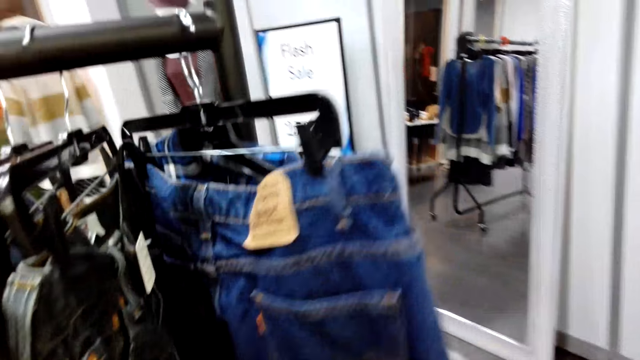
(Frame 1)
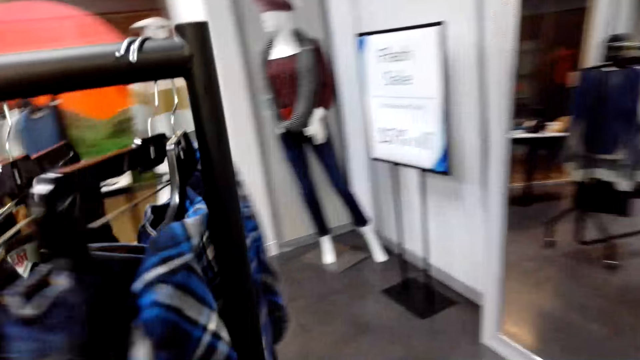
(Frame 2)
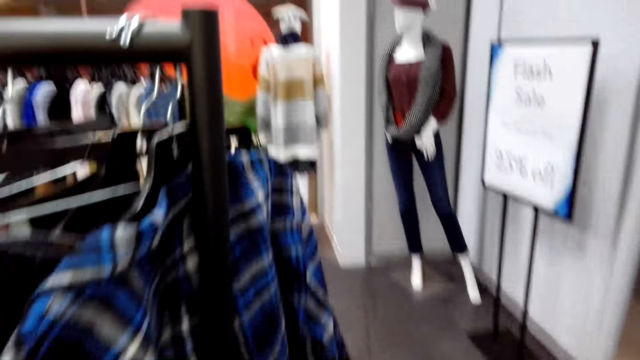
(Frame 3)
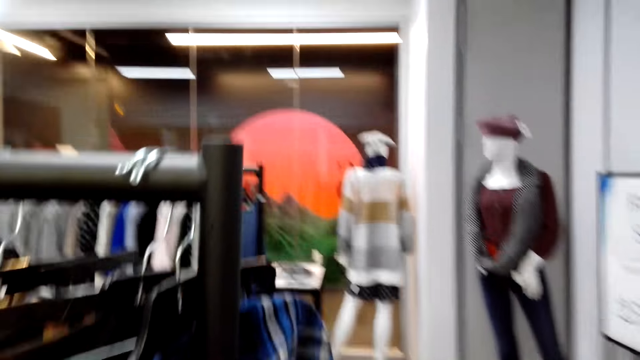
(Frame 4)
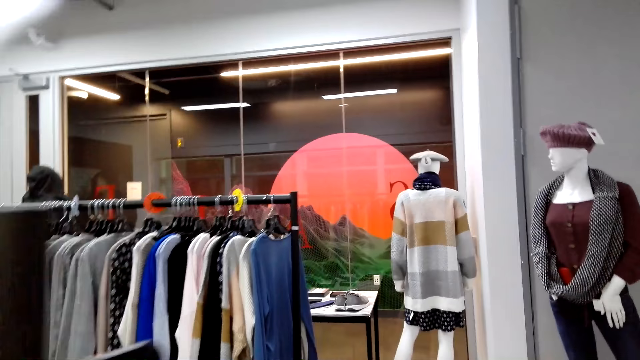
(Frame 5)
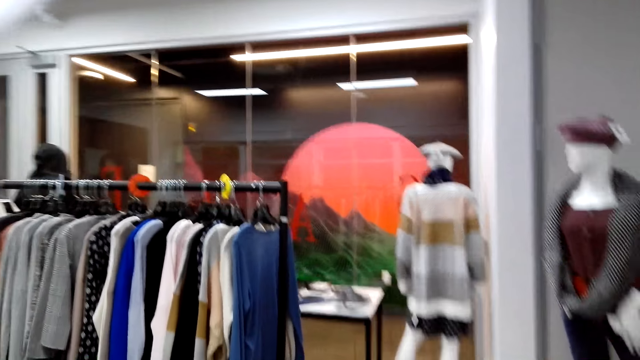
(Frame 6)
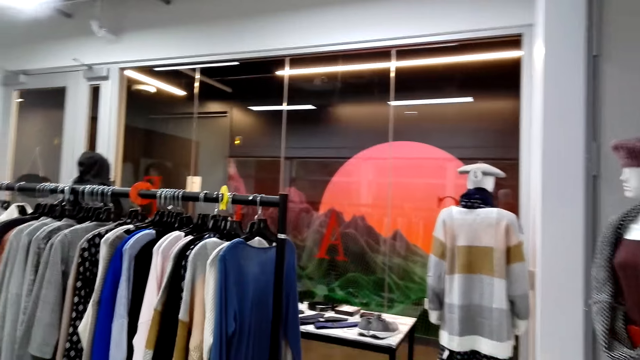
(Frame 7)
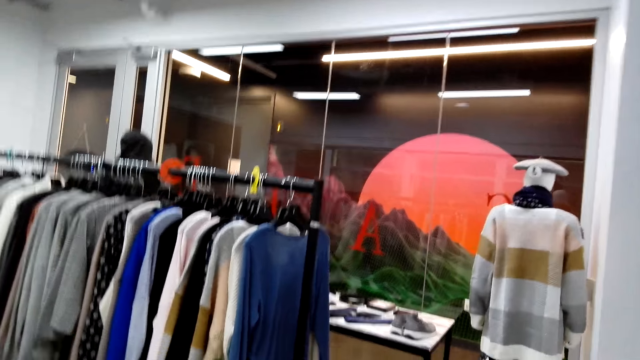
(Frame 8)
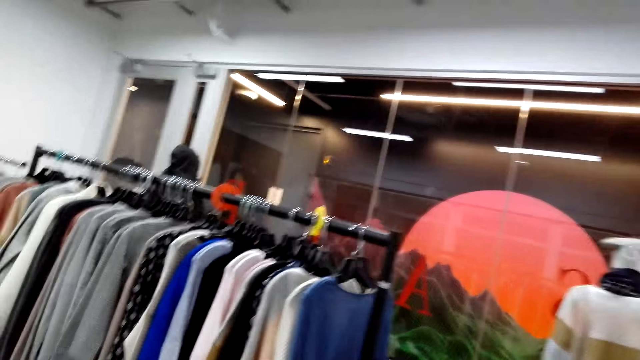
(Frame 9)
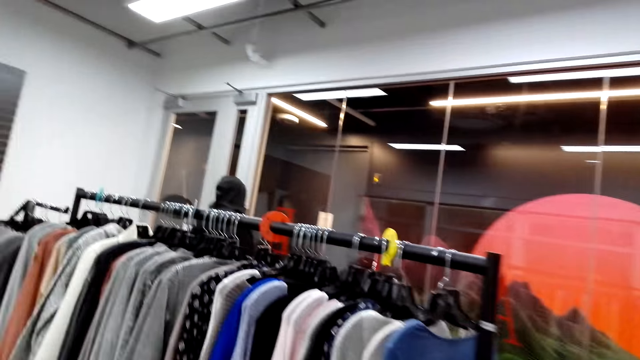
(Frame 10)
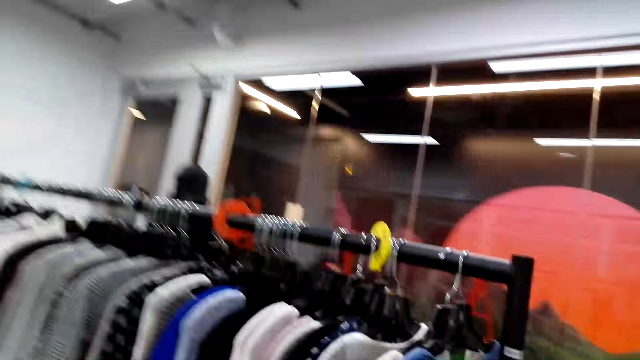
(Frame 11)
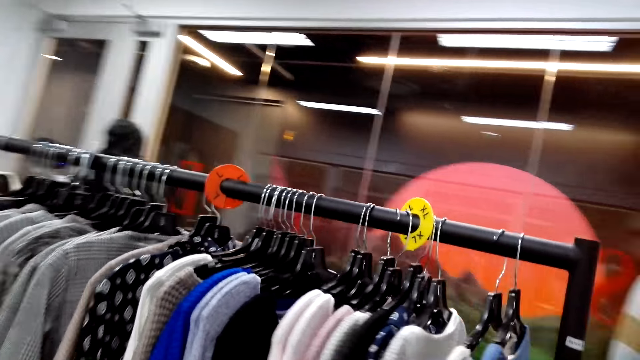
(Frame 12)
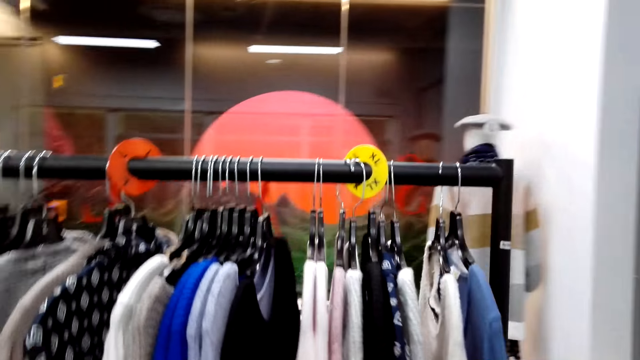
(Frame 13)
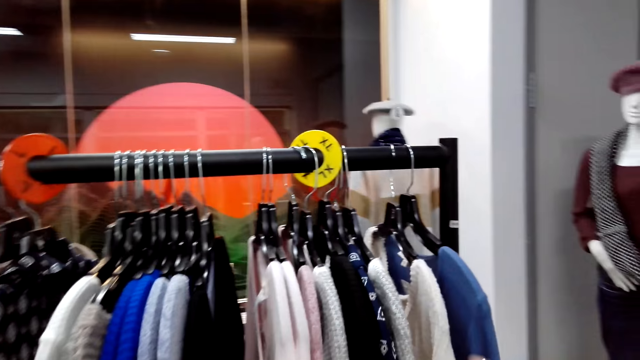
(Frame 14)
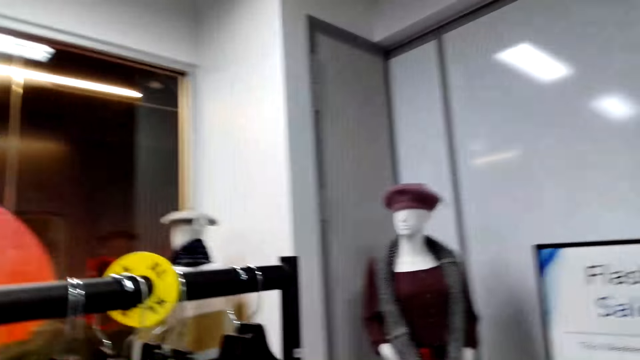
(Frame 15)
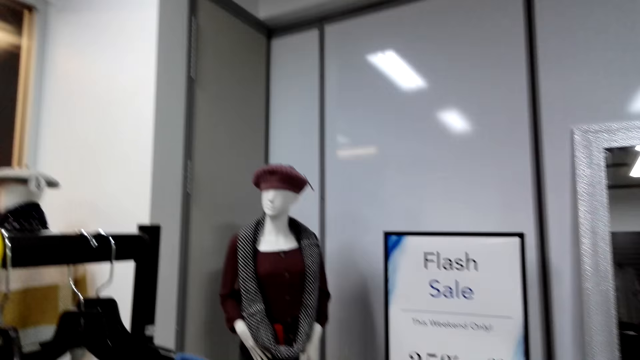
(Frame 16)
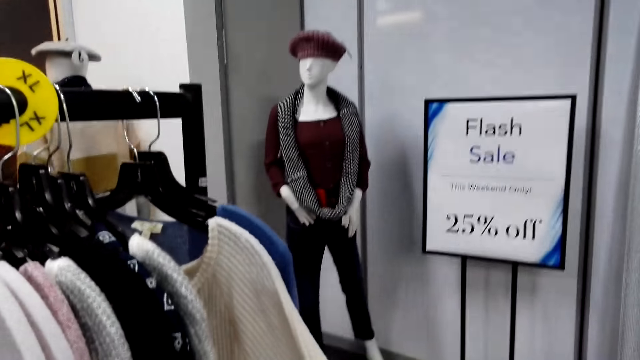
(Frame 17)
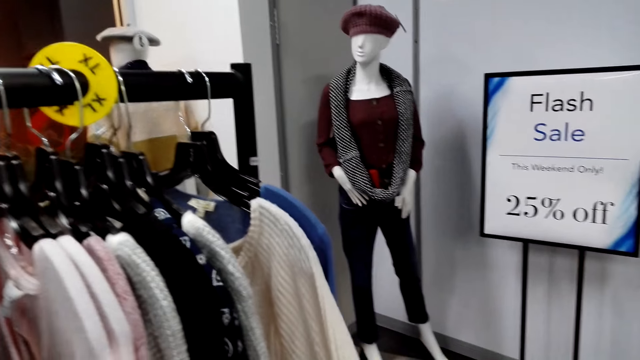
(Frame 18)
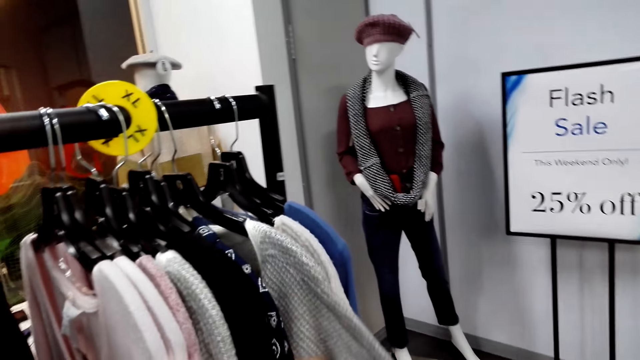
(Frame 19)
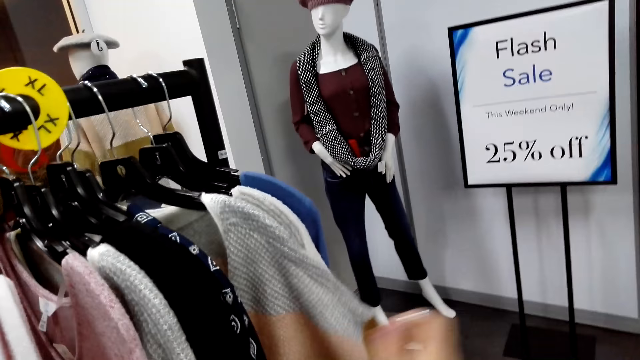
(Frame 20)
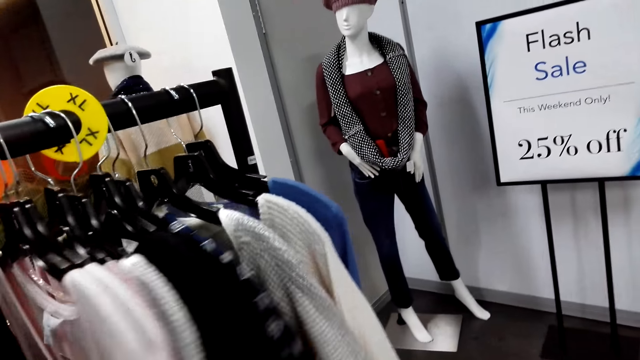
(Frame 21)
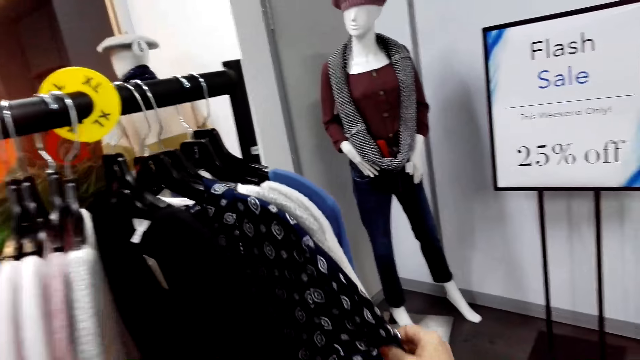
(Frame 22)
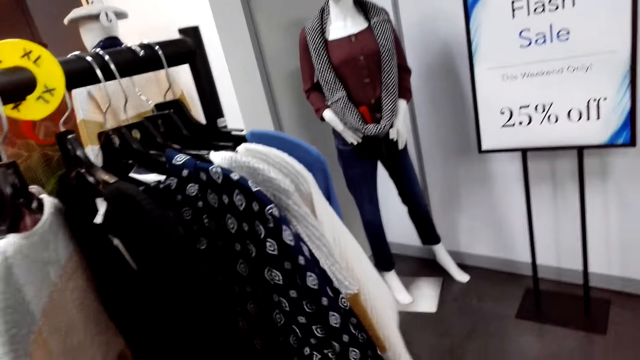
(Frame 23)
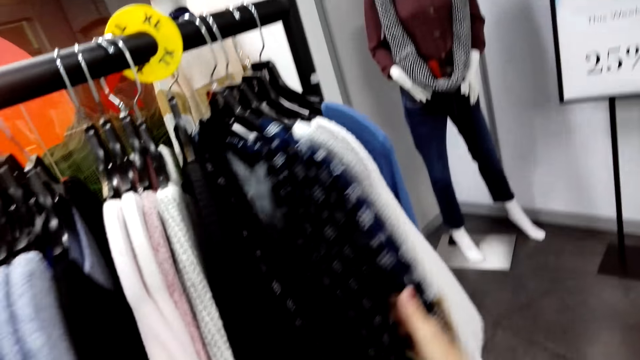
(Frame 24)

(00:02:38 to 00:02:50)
The camera wearer walks in the clothing store. They push the clothes.

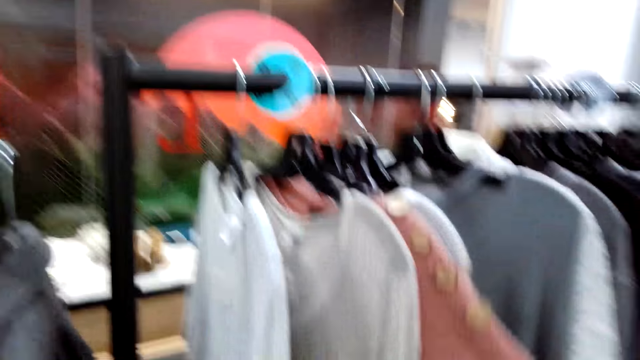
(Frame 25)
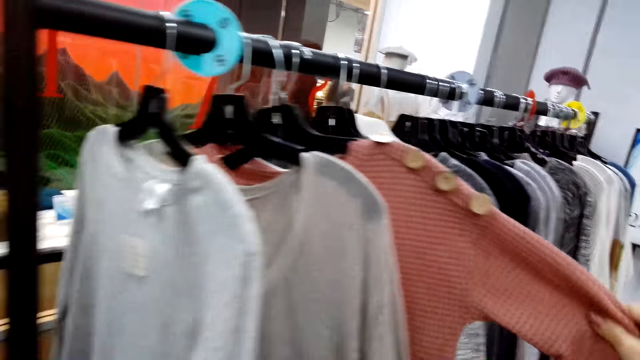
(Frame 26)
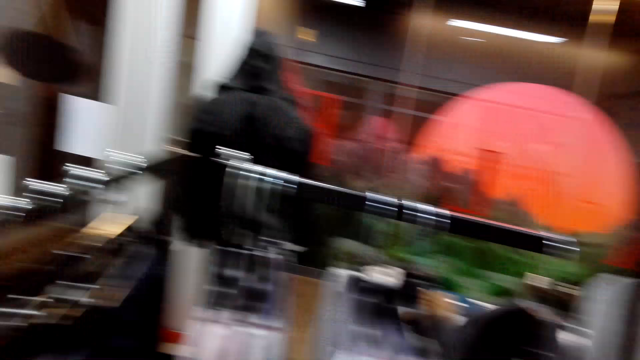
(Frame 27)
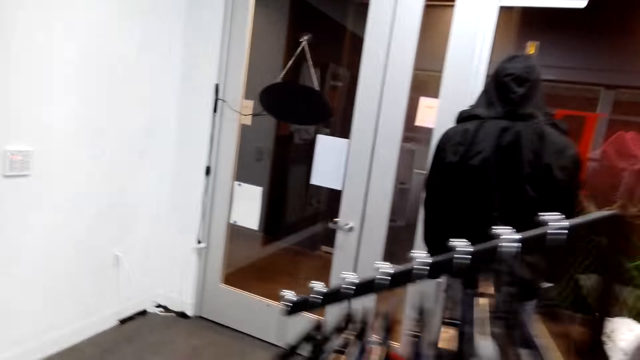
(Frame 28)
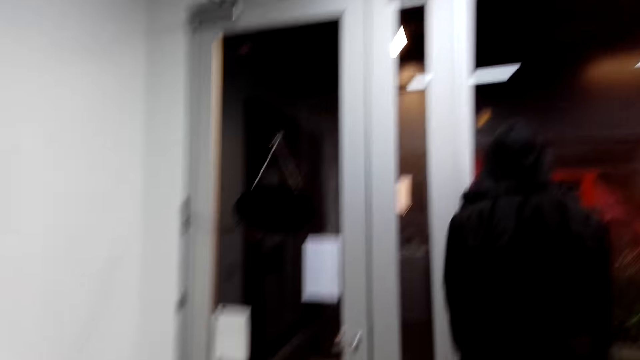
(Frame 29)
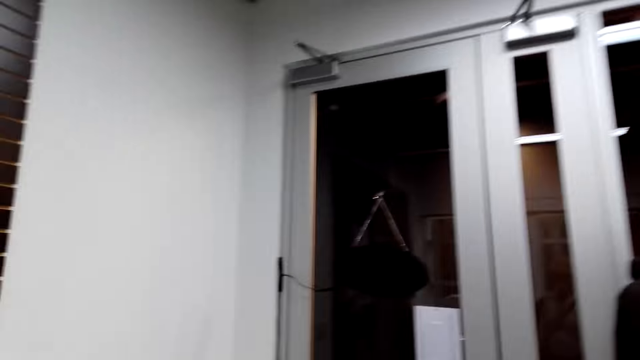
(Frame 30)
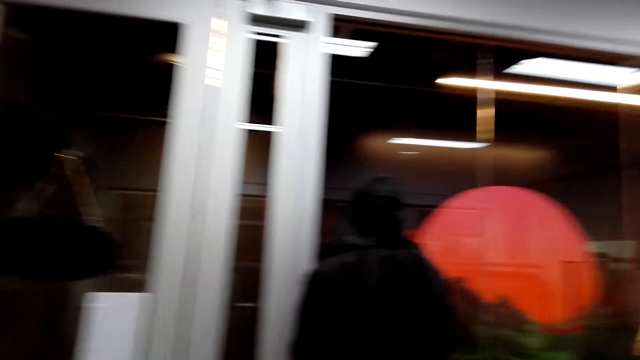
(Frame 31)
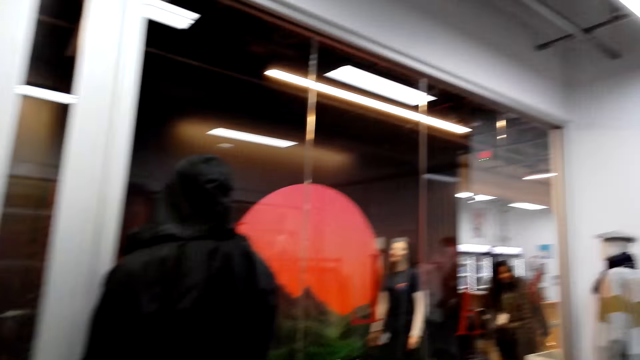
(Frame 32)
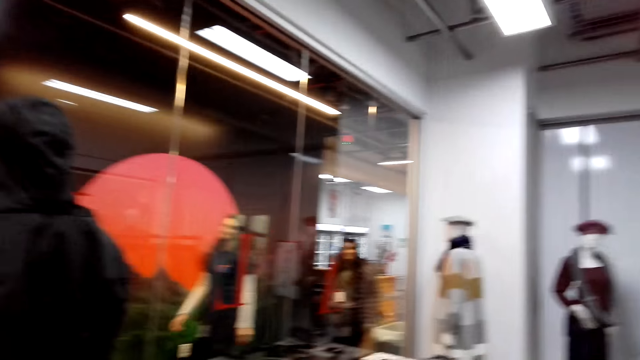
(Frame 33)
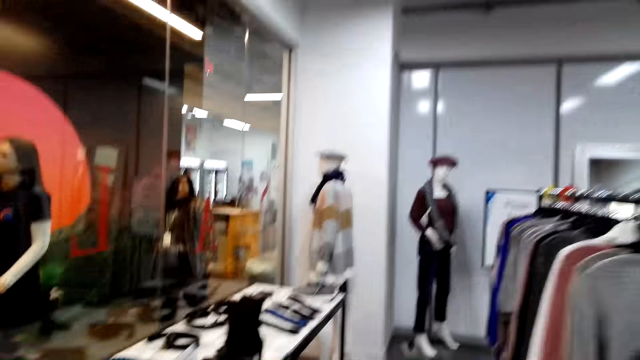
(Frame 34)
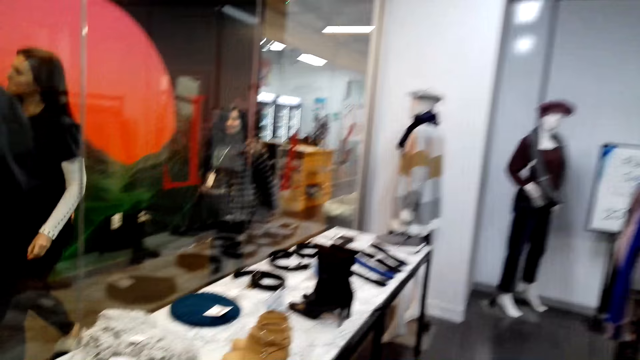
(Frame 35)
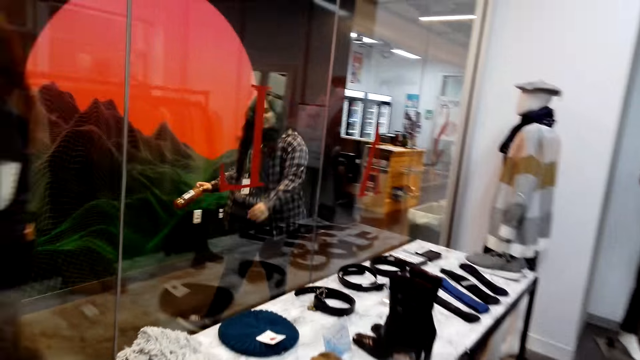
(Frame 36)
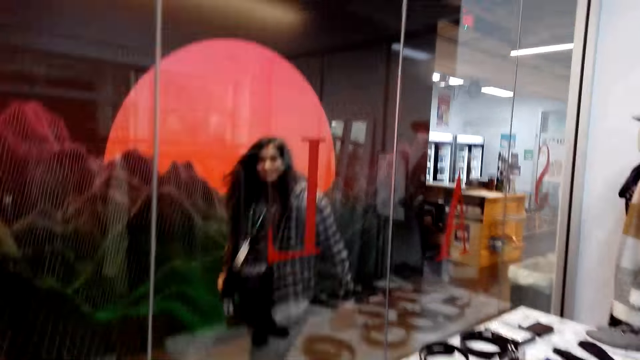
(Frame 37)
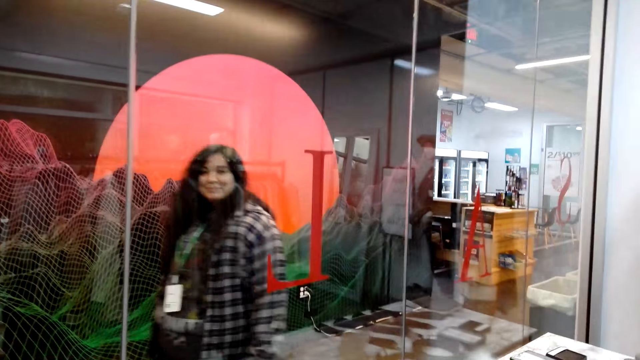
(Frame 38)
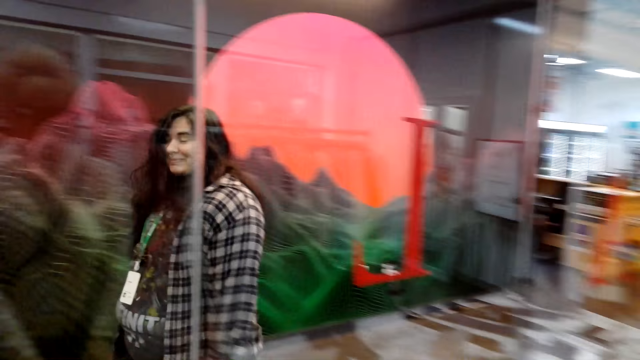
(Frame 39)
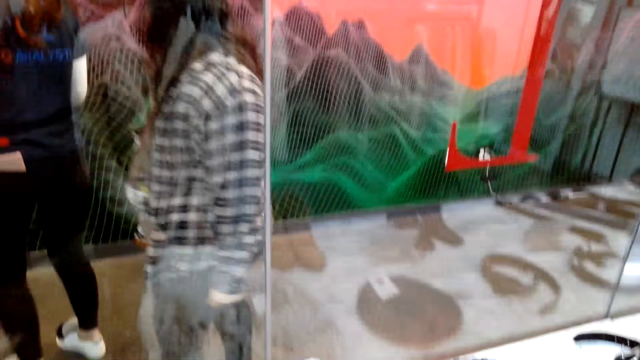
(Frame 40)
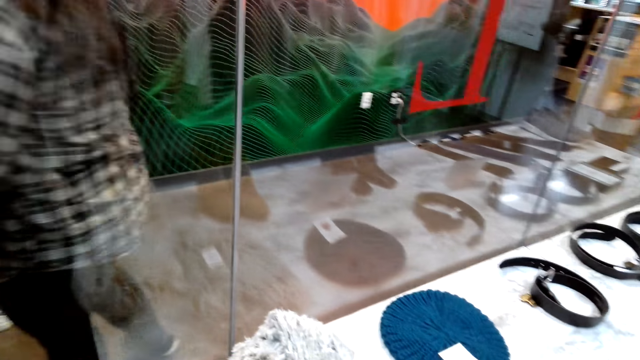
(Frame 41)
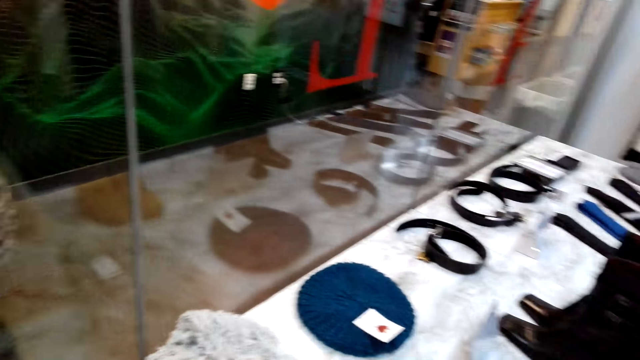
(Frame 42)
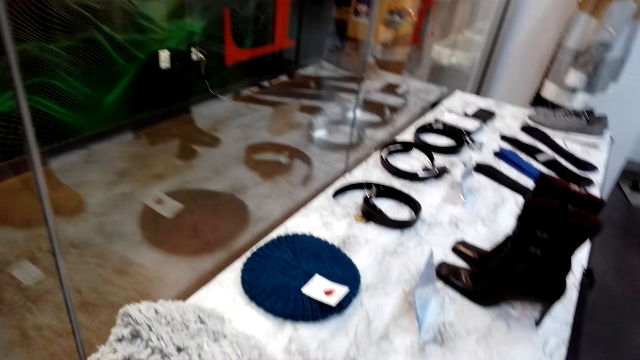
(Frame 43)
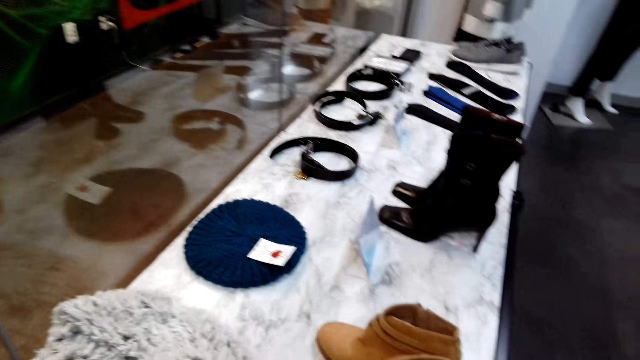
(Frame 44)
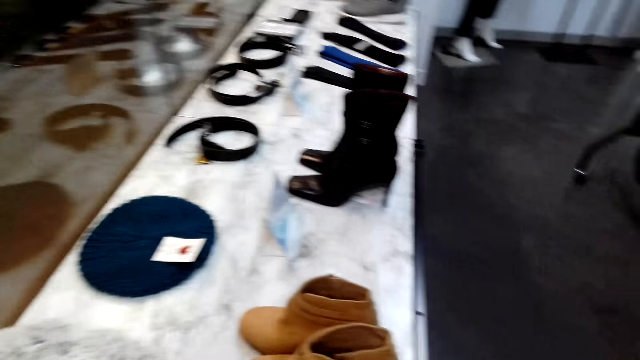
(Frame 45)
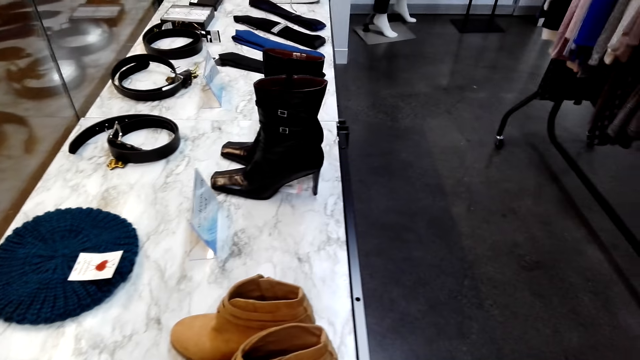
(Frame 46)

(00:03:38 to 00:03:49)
The camera wearer walks around in the clothing shop.
